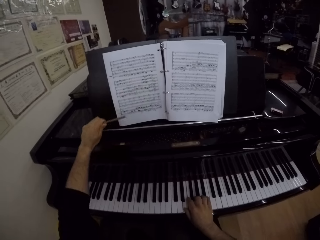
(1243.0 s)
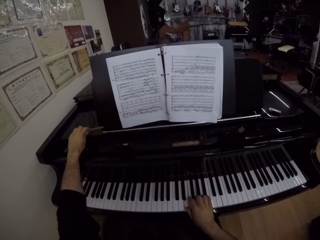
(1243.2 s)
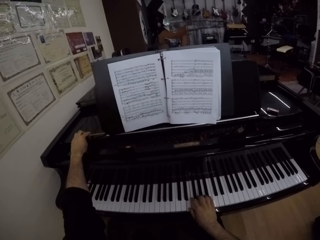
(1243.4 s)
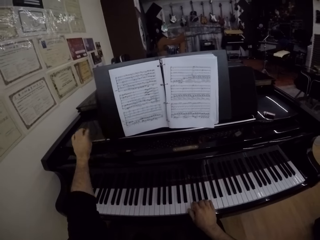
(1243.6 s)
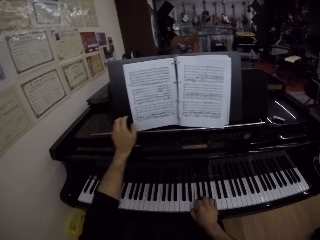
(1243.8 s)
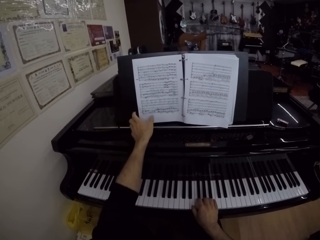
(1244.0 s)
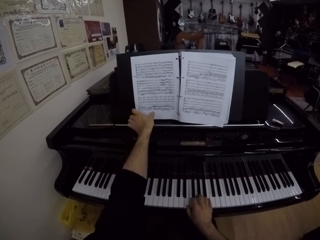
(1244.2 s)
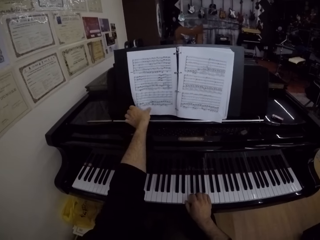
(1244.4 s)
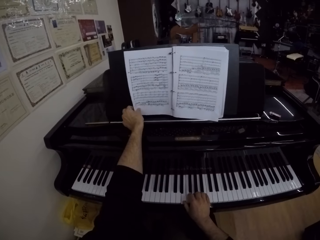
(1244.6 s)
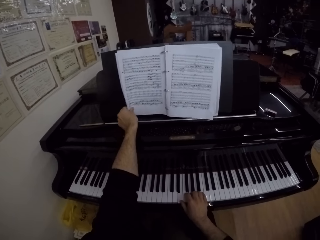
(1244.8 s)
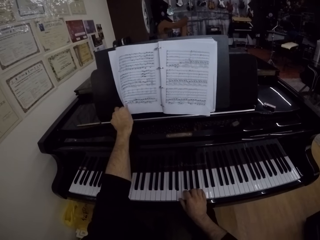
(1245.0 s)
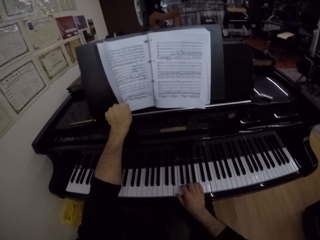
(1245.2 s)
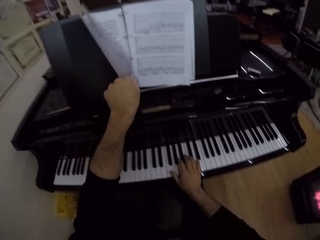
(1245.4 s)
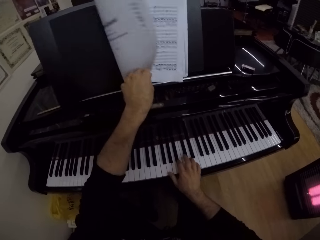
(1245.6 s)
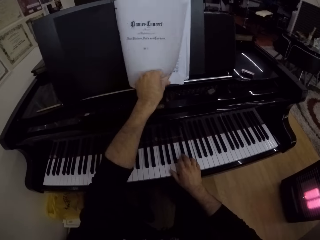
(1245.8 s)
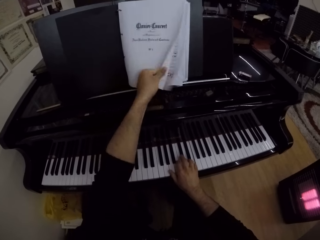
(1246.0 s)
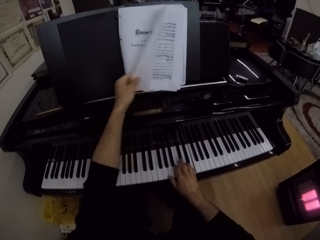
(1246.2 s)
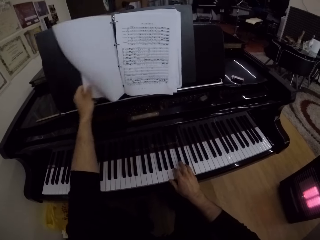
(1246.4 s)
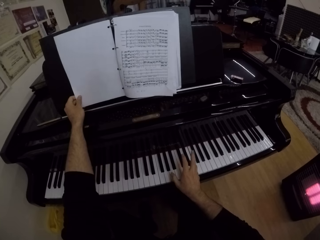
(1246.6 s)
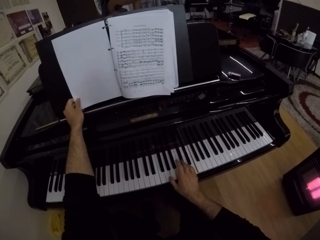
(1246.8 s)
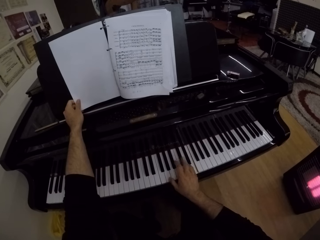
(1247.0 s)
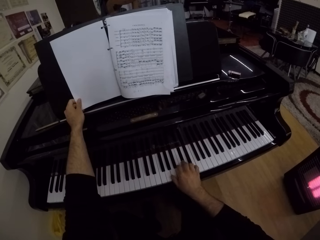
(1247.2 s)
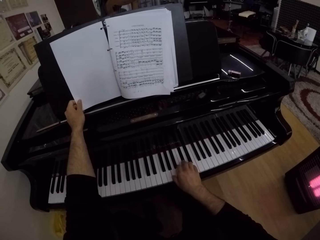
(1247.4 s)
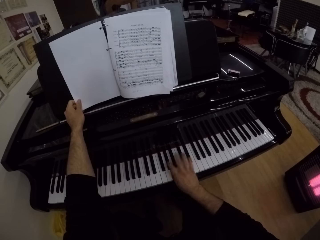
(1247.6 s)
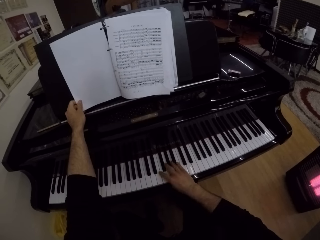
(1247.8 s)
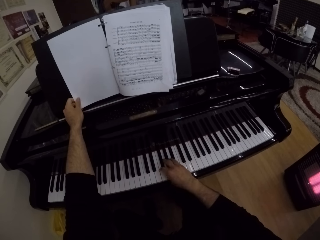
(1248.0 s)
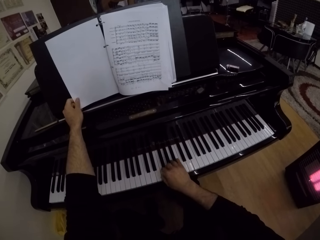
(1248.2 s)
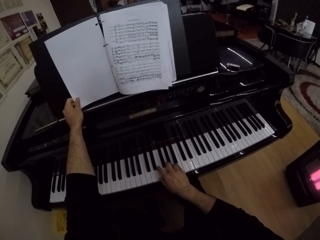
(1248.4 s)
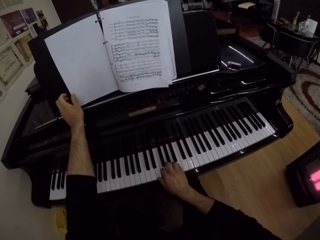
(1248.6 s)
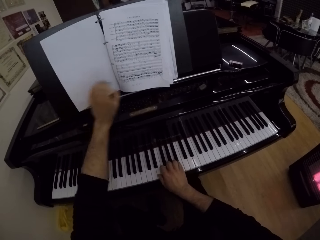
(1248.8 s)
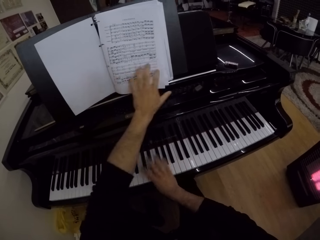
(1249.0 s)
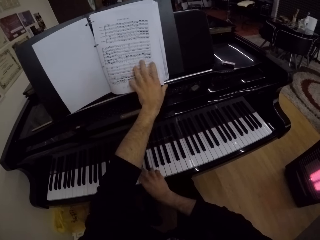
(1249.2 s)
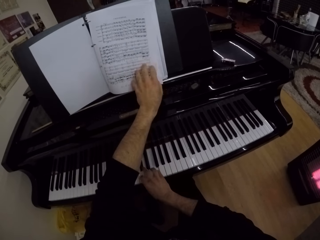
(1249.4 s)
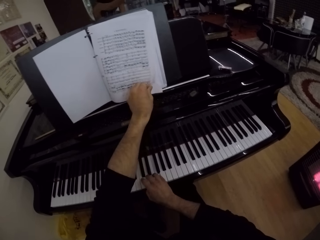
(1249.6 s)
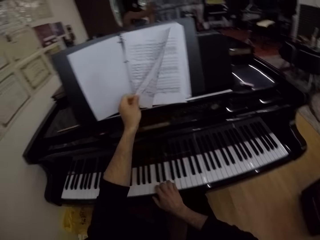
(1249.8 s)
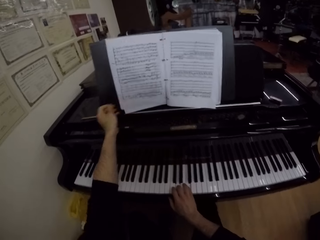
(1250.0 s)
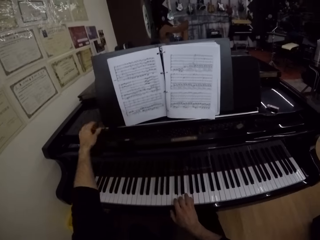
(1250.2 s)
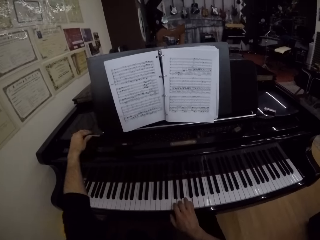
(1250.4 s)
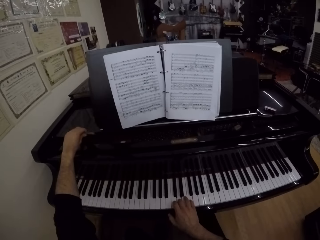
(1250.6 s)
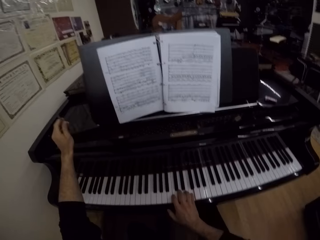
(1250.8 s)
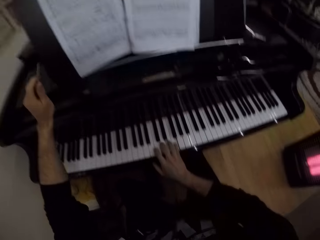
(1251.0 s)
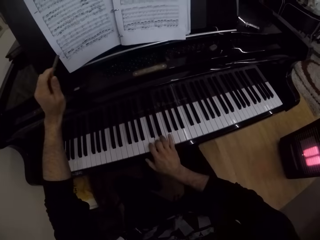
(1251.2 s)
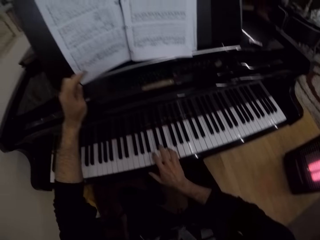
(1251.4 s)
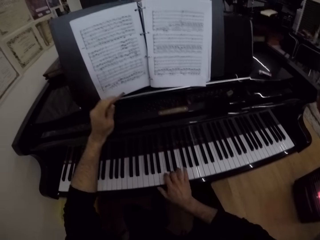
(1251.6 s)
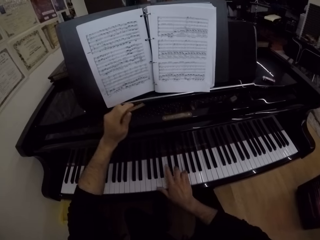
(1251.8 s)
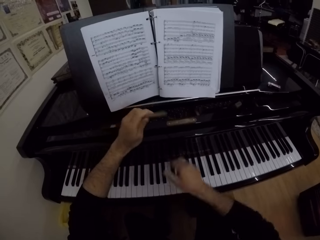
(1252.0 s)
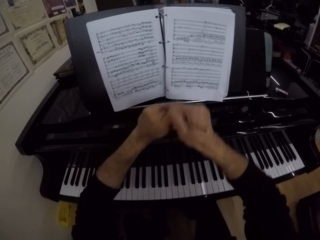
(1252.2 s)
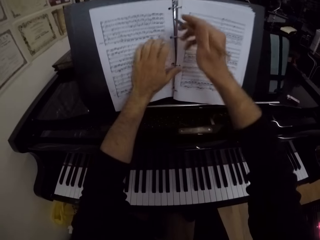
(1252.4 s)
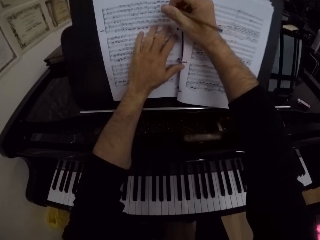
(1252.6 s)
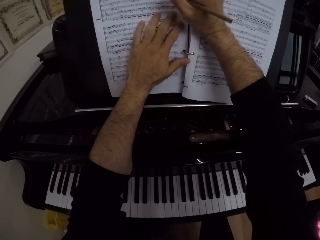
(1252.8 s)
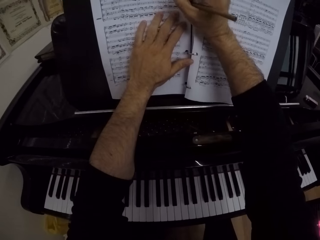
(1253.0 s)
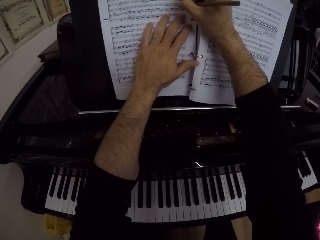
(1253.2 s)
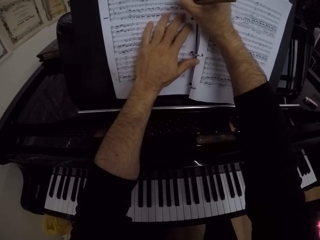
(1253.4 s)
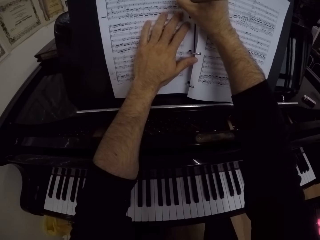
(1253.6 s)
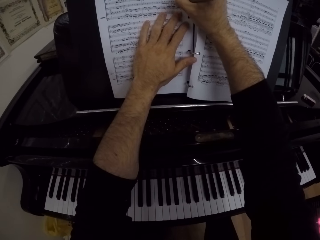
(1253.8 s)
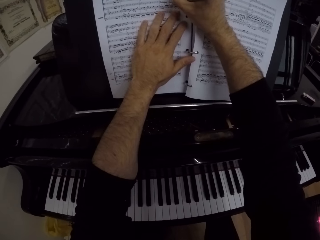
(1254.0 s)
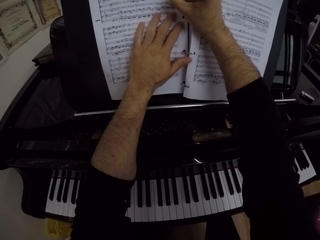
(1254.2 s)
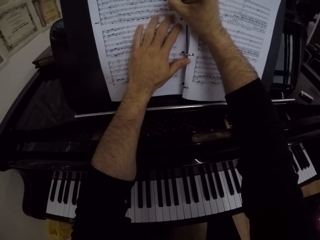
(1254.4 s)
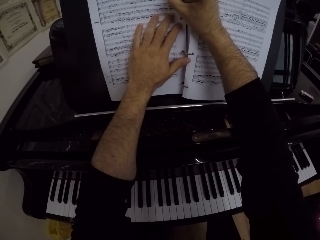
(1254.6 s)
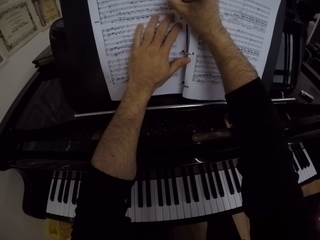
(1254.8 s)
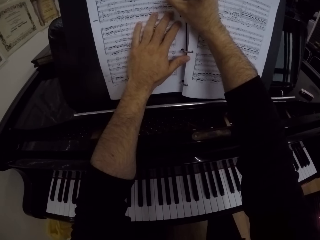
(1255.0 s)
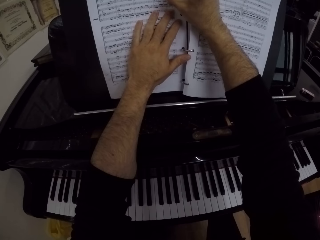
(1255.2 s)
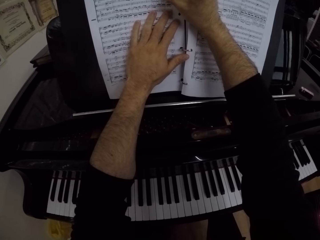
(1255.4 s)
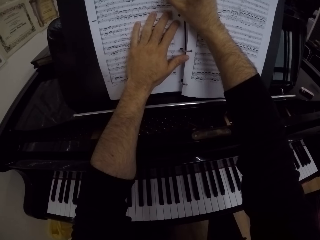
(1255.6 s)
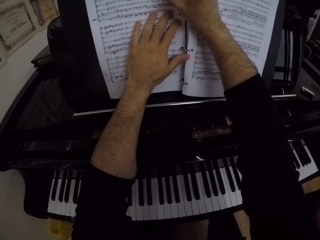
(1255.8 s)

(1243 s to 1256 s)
The camera wearer drops the pencil on the piano with his left hand. He touches the music manuscript with his left hand. He flips the music manuscript with his left hand. He plays the piano with his right hand. He flips the music manuscript with his left hand. He picks up the pencil on the piano with his left hand. He passes the pencil to his right hand with his left hand. He writes on the music manuscript with the pencil in his right hand.

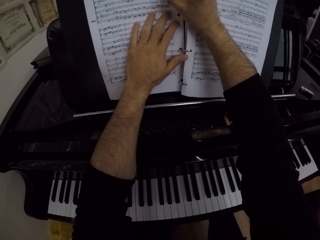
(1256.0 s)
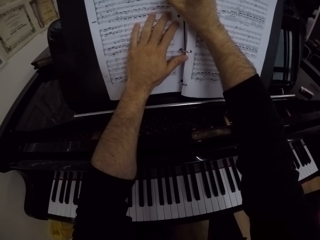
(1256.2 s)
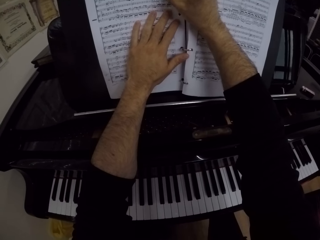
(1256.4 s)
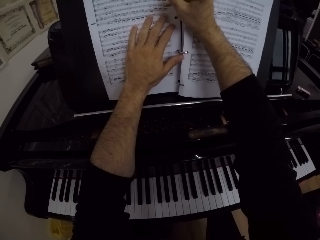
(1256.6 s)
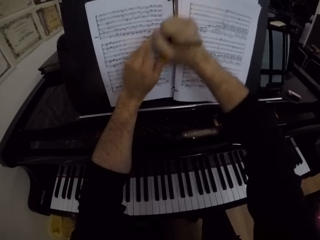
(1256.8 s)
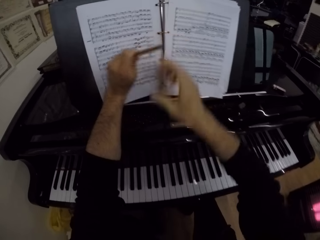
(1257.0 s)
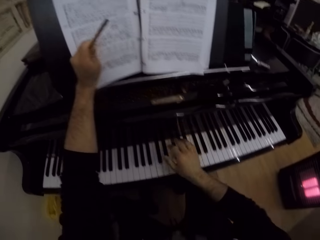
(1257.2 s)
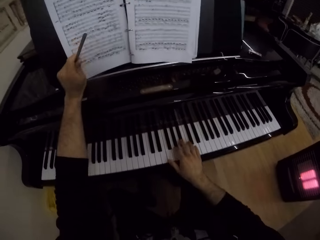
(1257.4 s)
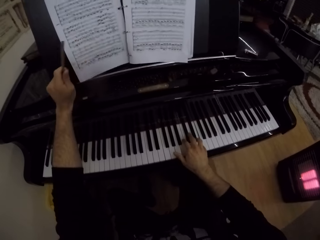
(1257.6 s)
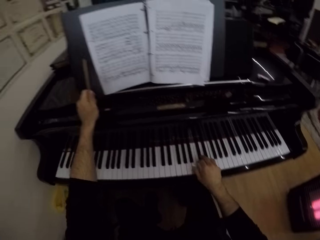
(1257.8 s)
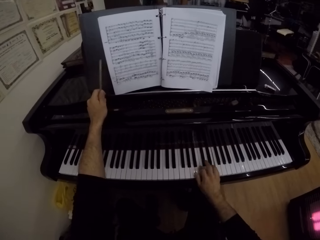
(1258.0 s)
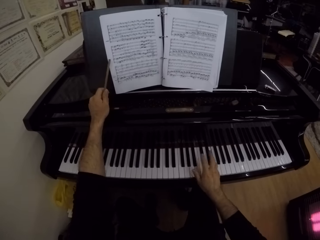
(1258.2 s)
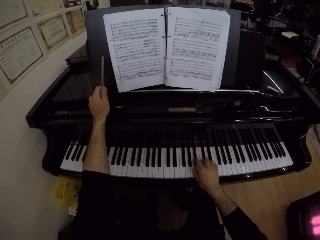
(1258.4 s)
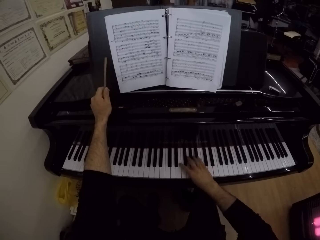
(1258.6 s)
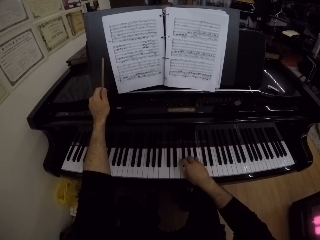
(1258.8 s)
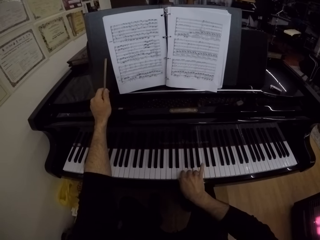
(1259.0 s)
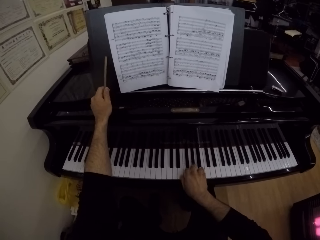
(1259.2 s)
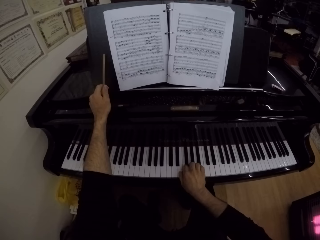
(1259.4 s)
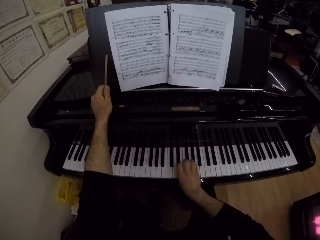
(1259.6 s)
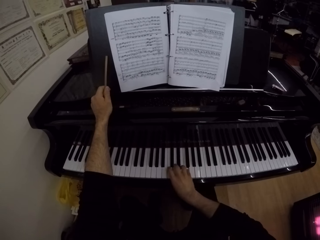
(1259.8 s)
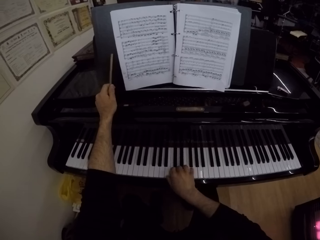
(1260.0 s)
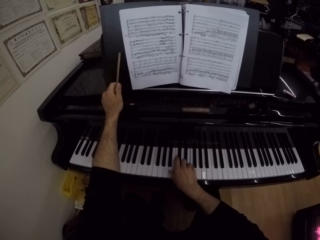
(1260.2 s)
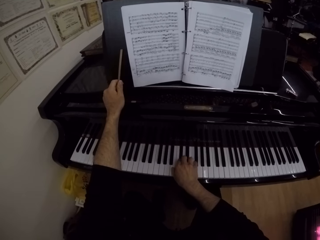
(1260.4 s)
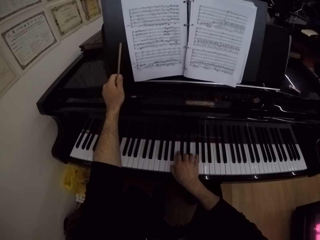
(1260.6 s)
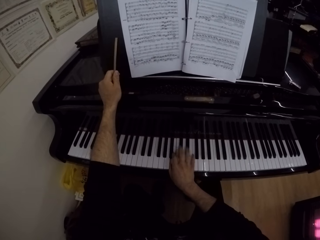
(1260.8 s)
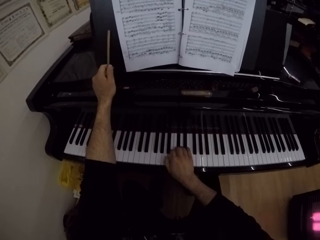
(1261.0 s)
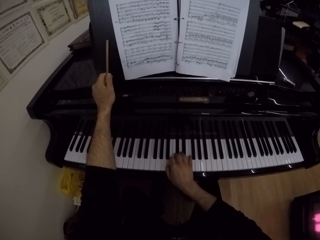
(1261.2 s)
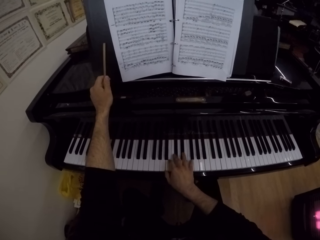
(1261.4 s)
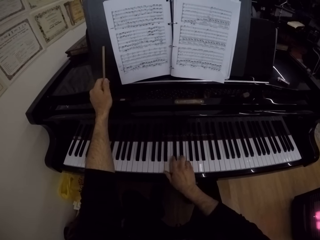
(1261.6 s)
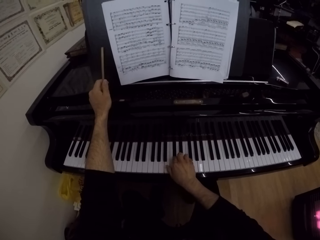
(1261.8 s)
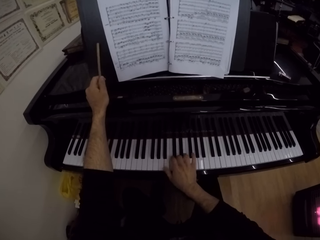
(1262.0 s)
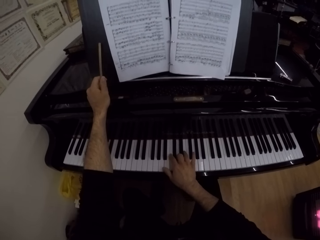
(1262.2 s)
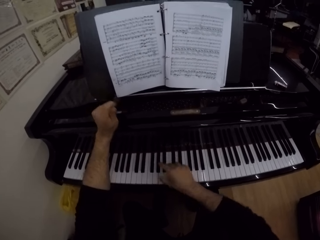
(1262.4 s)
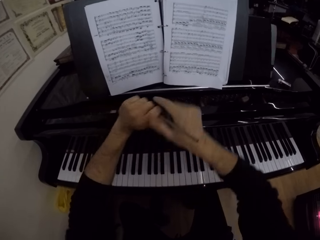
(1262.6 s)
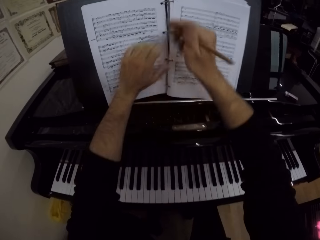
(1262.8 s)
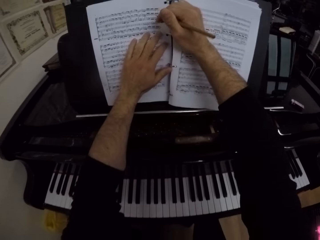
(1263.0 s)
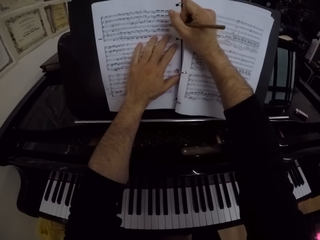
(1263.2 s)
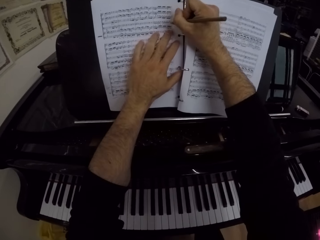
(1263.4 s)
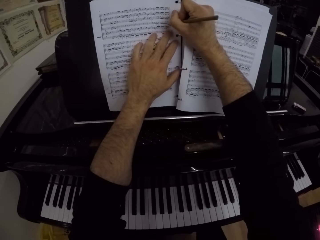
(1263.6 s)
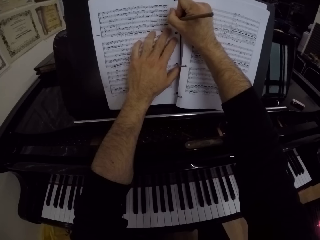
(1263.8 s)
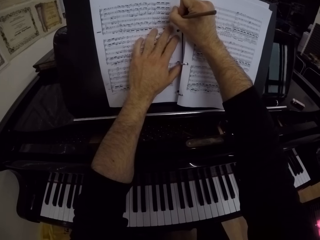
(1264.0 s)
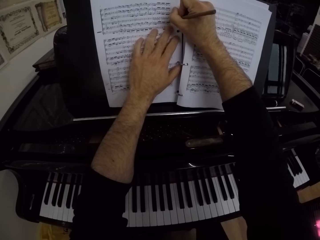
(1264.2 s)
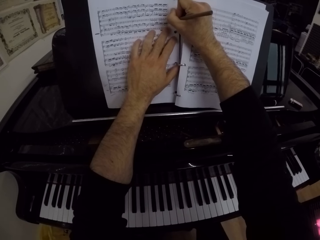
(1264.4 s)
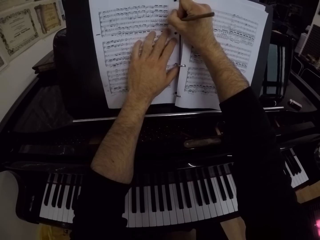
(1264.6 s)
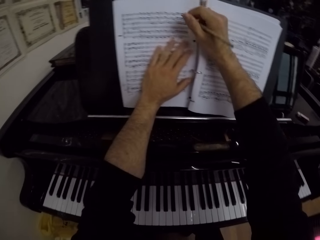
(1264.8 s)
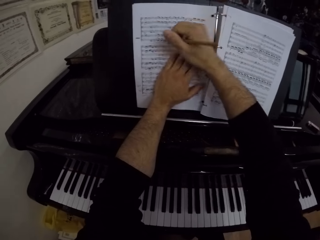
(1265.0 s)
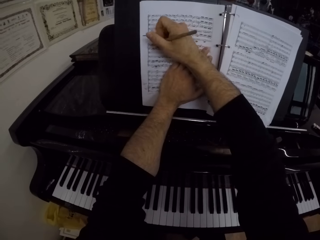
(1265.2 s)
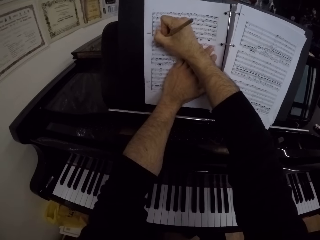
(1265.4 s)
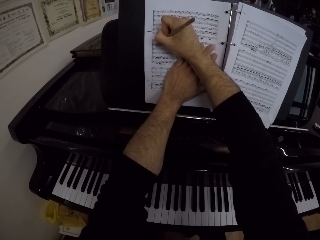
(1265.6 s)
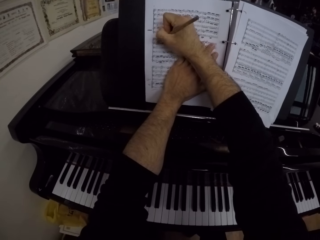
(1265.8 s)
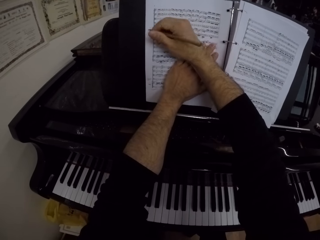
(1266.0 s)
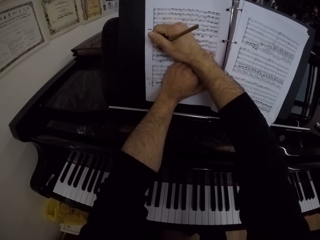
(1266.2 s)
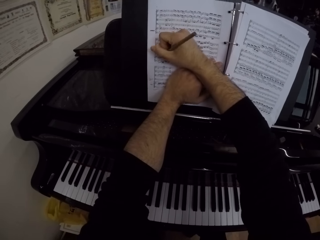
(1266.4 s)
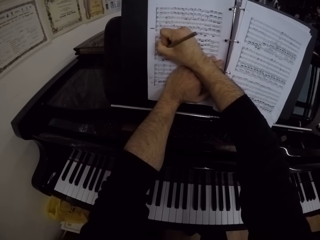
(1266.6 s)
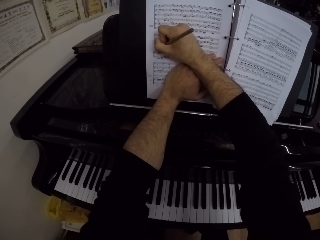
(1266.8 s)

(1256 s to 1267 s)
The camera wearer passes the pencil to his left hand with his right hand. He plays the piano with his right hand. He passes the pencil to his right hand with his left hand. He writes on the music manuscript with the pencil in his right hand.
